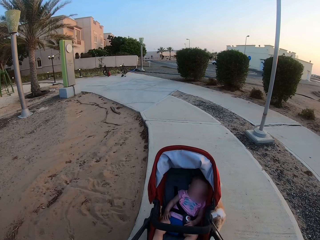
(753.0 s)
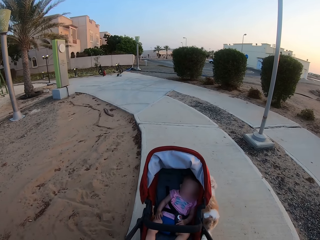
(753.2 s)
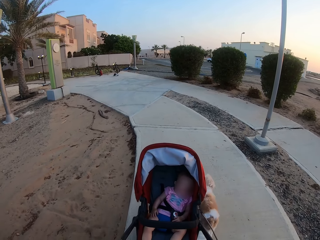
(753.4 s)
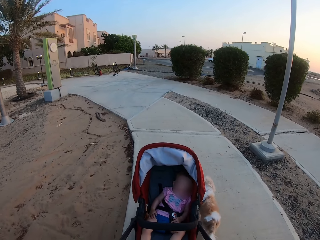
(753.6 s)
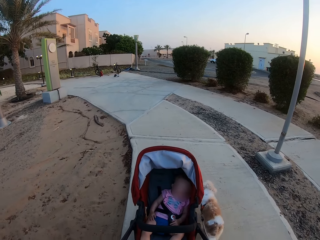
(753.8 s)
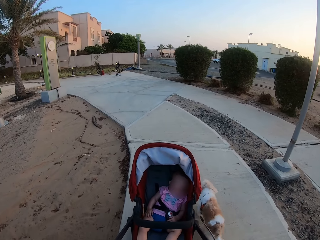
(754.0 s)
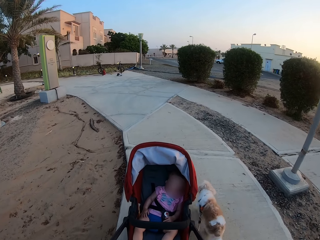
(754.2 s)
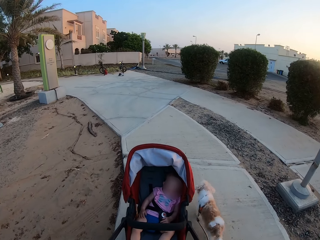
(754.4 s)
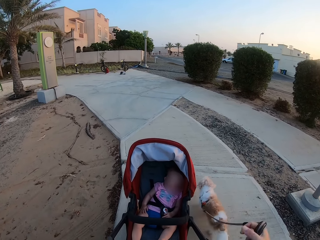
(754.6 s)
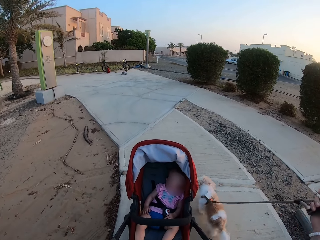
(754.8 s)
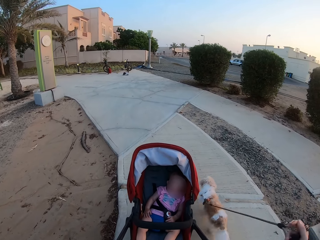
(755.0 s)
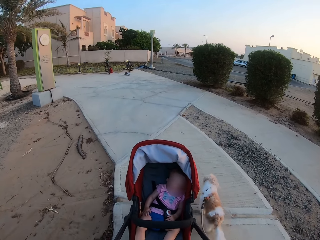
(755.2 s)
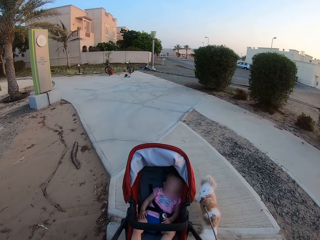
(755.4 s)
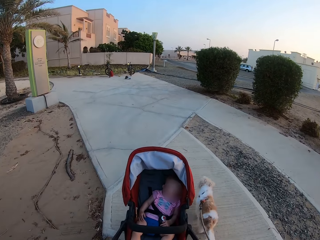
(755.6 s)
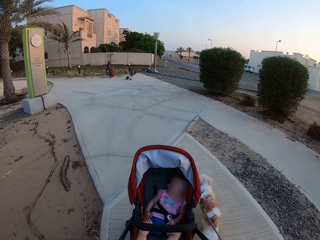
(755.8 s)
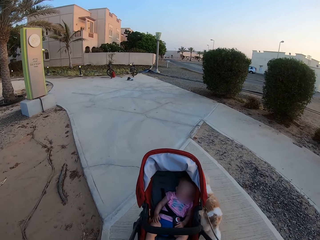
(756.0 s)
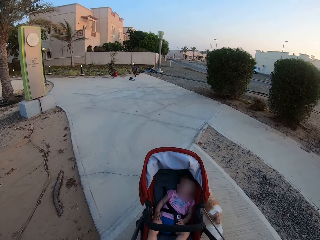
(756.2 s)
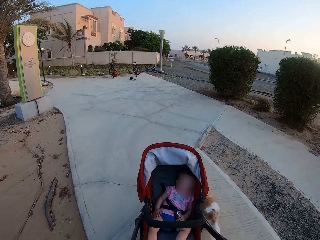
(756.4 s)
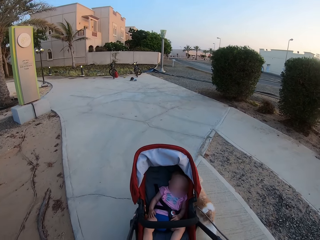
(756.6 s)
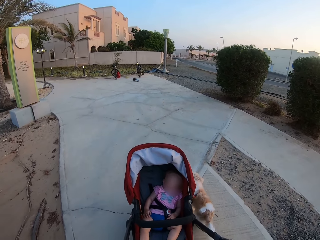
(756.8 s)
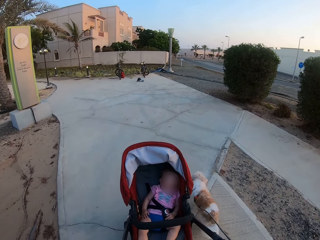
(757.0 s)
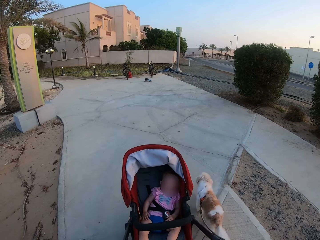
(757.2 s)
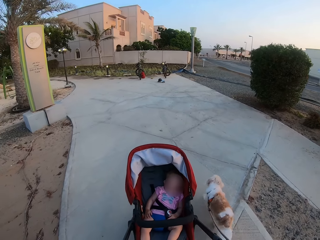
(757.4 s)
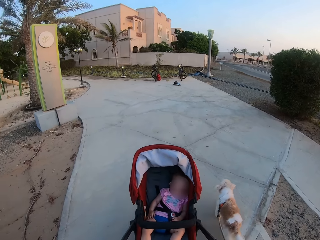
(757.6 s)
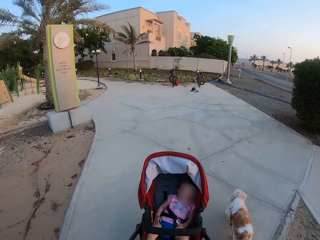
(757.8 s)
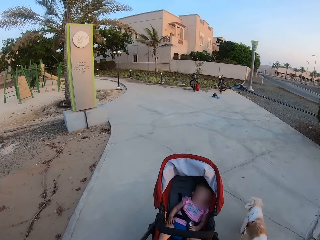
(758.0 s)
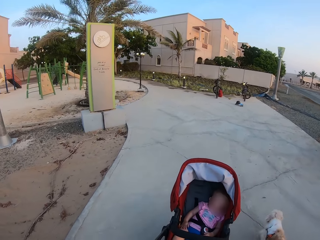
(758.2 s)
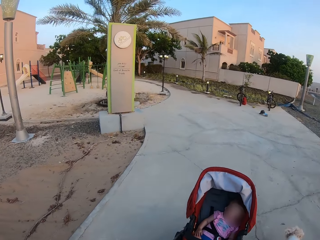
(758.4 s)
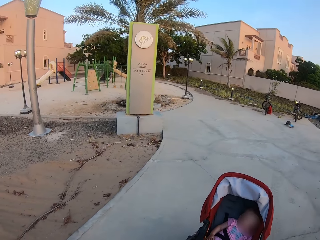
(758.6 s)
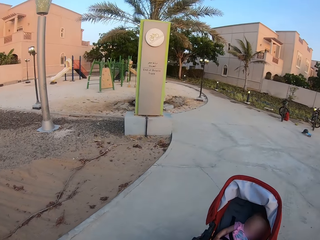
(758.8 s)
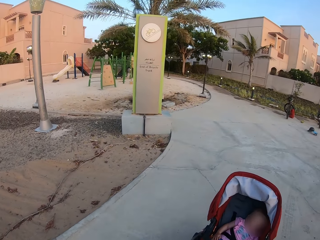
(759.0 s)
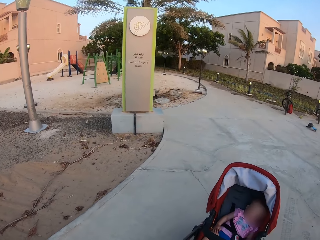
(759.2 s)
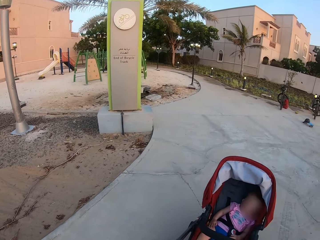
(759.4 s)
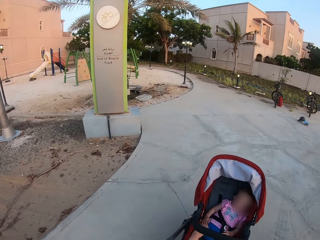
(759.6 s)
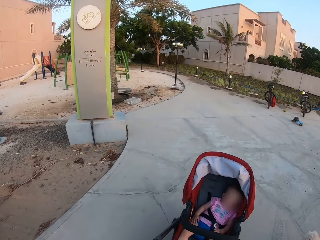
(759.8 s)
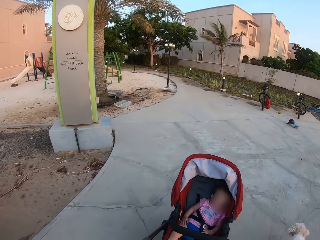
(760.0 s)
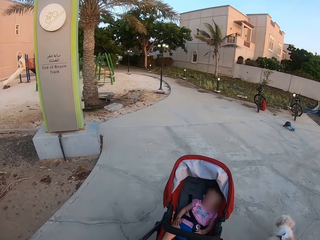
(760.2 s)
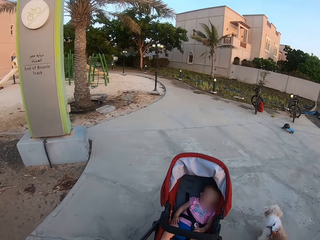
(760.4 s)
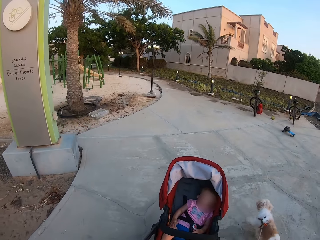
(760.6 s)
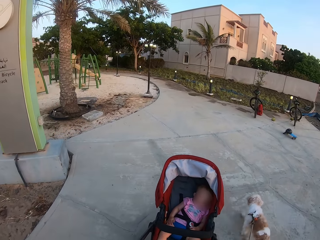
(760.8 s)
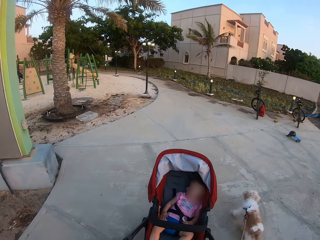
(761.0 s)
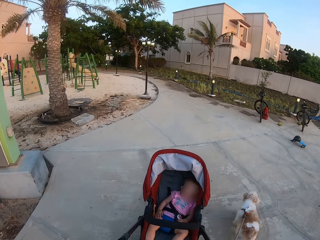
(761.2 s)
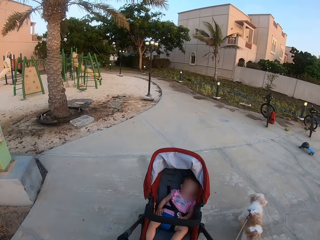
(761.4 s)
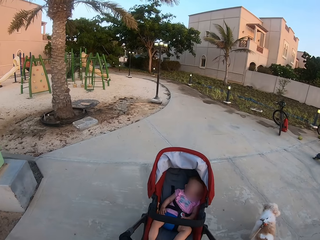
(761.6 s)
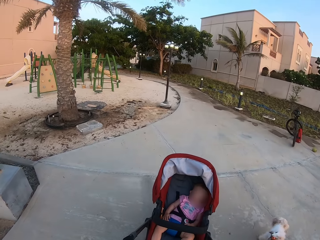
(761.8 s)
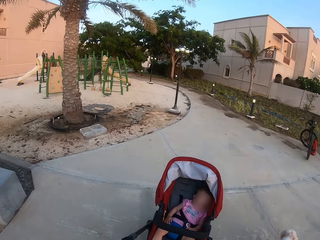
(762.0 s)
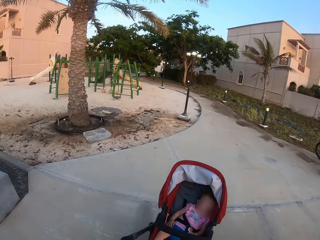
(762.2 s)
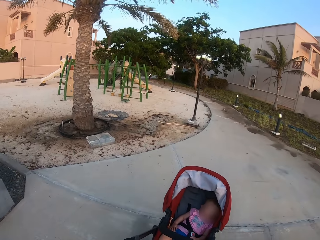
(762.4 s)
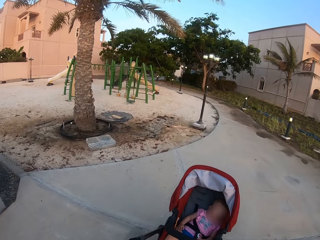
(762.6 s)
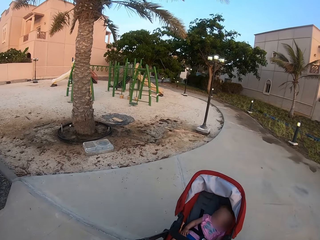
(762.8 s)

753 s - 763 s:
The camera wearer looks at the end of the bicycle track.

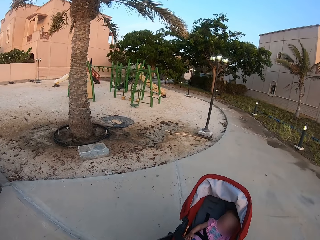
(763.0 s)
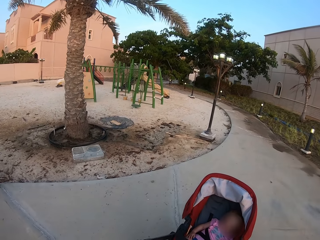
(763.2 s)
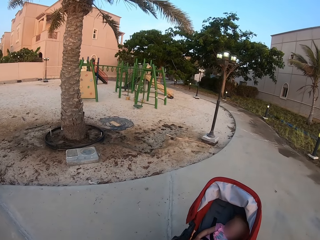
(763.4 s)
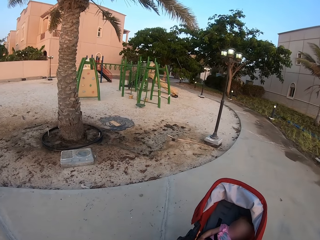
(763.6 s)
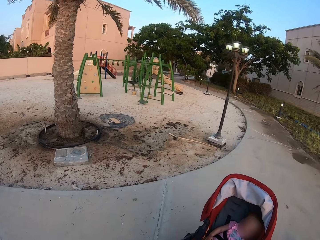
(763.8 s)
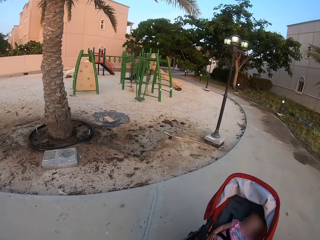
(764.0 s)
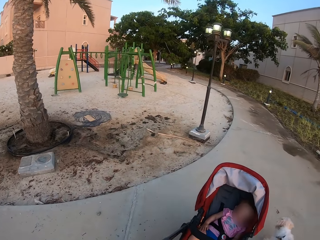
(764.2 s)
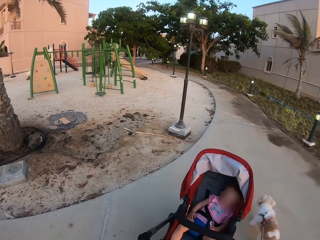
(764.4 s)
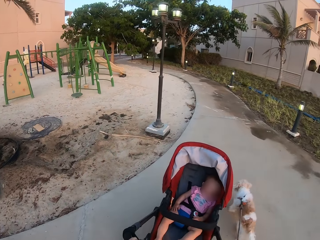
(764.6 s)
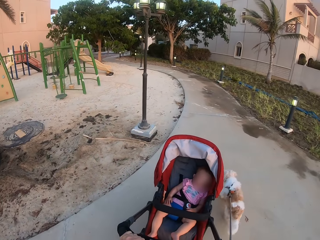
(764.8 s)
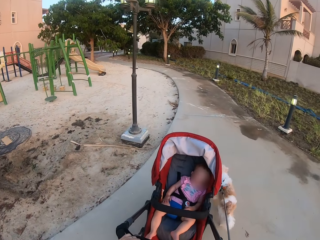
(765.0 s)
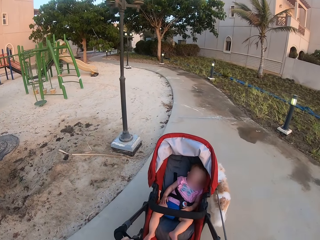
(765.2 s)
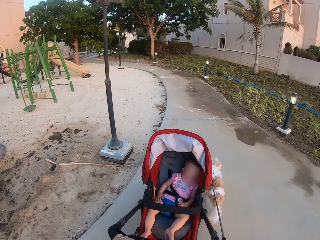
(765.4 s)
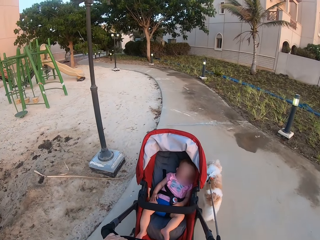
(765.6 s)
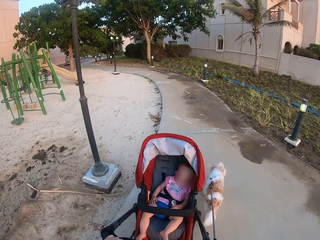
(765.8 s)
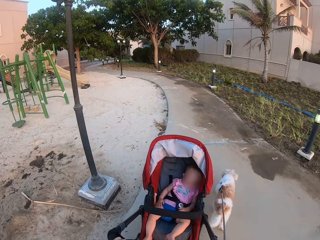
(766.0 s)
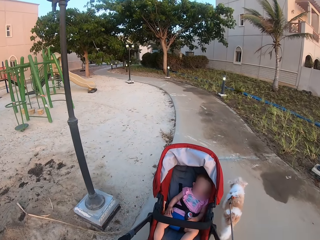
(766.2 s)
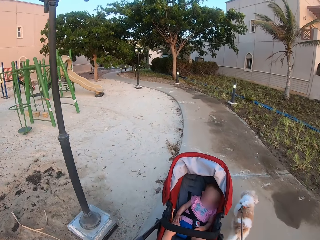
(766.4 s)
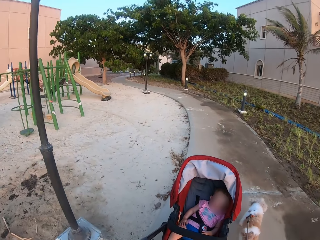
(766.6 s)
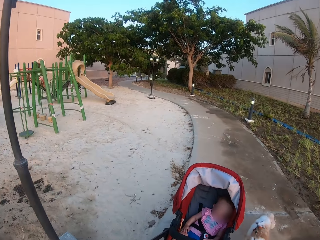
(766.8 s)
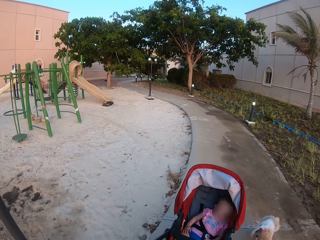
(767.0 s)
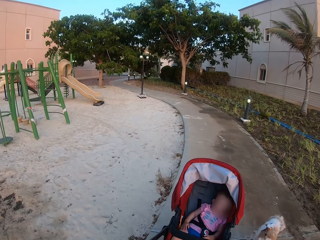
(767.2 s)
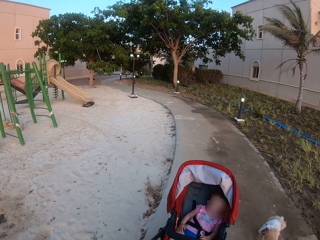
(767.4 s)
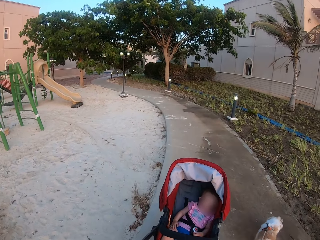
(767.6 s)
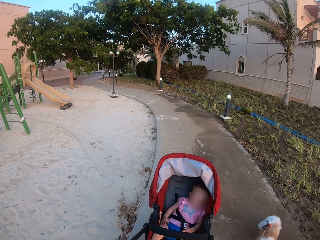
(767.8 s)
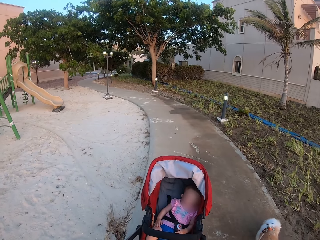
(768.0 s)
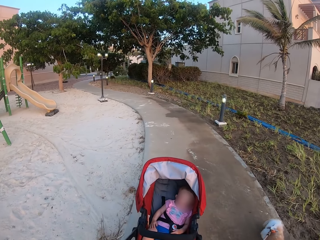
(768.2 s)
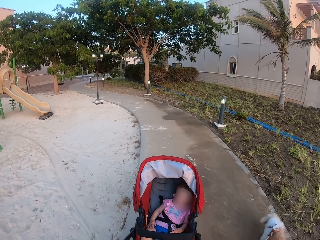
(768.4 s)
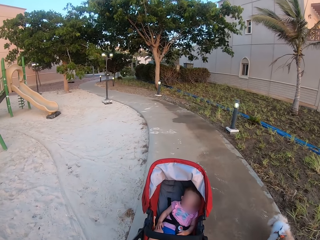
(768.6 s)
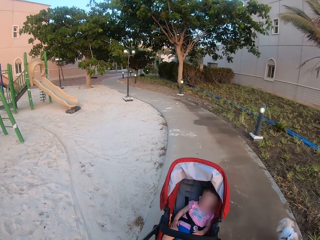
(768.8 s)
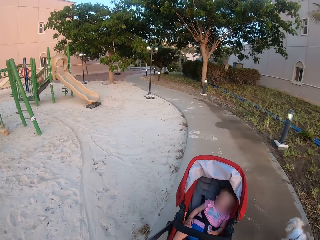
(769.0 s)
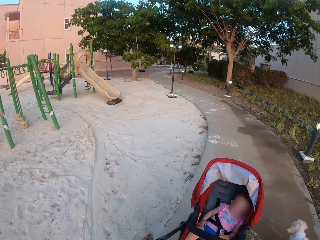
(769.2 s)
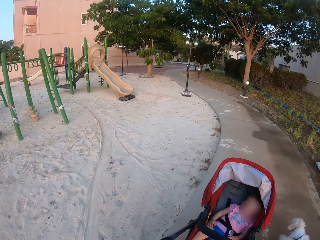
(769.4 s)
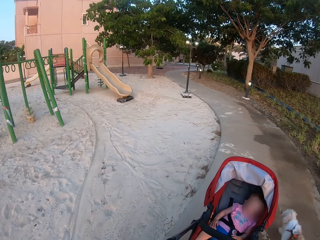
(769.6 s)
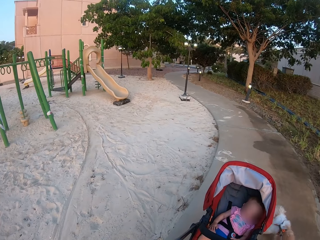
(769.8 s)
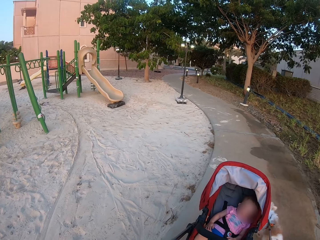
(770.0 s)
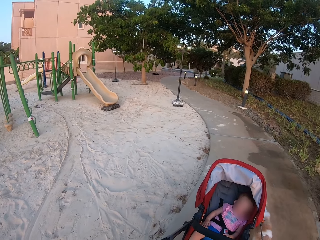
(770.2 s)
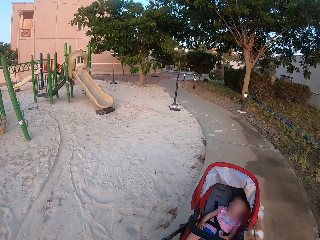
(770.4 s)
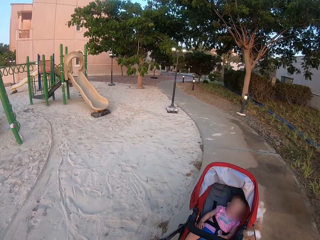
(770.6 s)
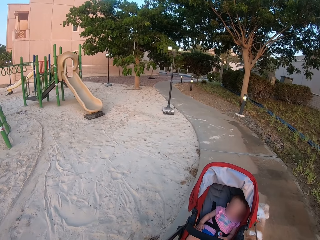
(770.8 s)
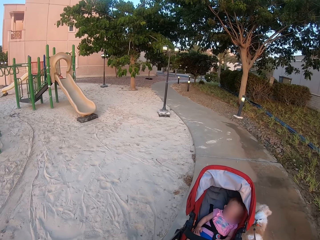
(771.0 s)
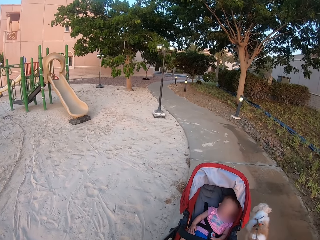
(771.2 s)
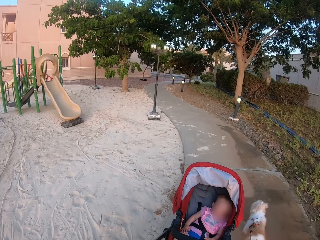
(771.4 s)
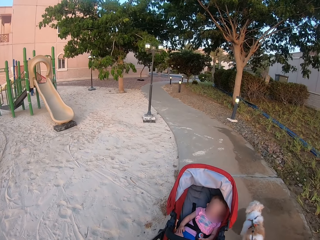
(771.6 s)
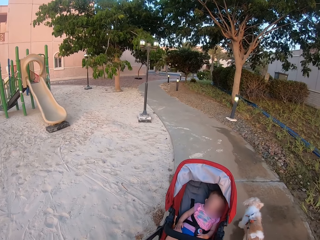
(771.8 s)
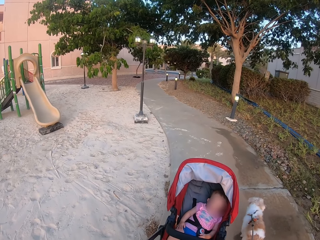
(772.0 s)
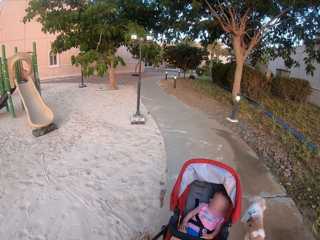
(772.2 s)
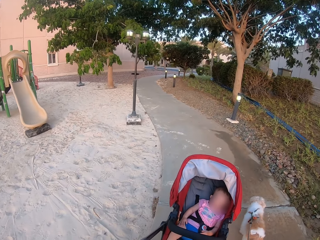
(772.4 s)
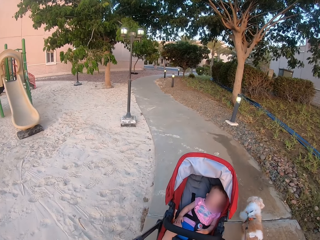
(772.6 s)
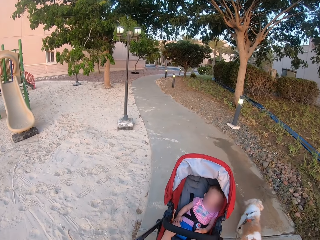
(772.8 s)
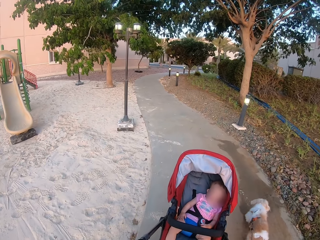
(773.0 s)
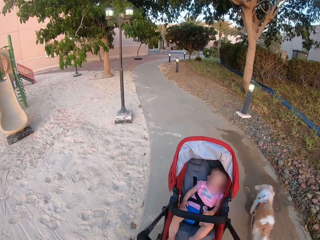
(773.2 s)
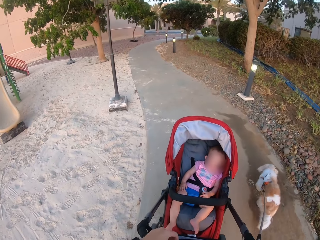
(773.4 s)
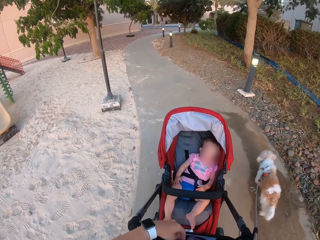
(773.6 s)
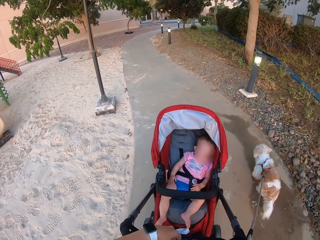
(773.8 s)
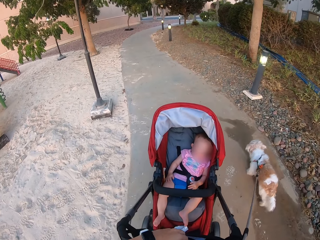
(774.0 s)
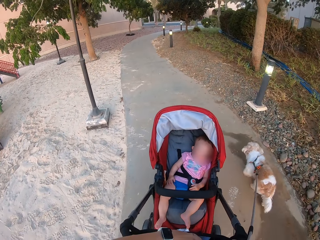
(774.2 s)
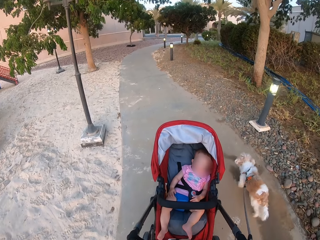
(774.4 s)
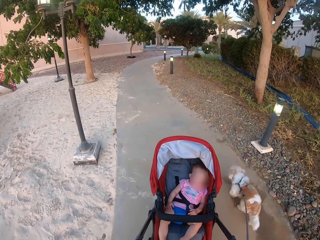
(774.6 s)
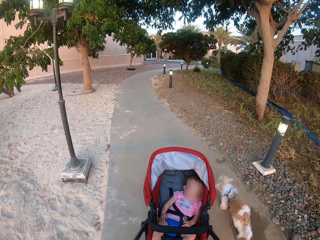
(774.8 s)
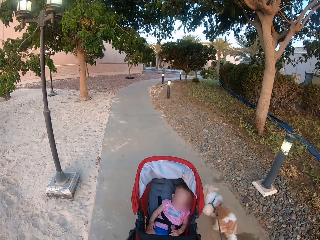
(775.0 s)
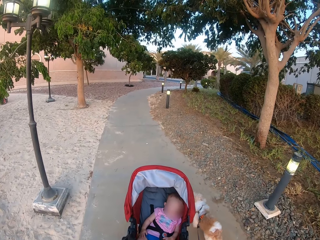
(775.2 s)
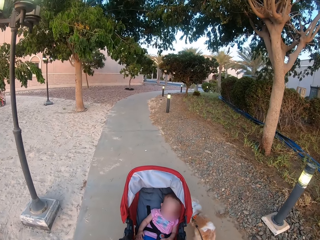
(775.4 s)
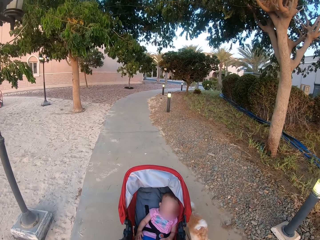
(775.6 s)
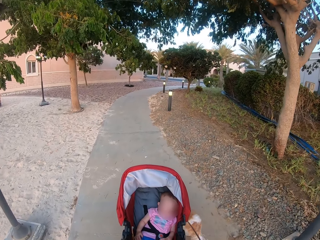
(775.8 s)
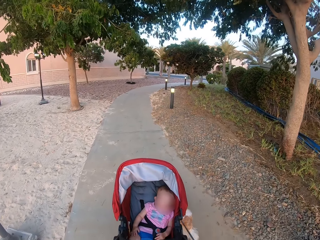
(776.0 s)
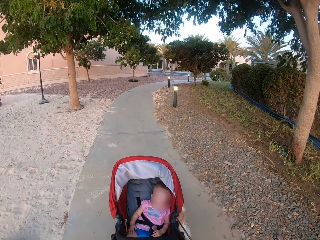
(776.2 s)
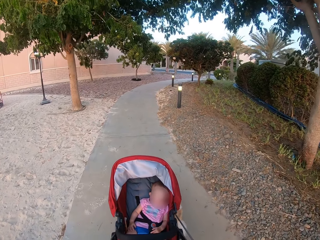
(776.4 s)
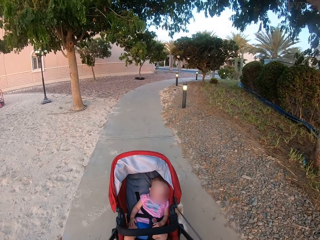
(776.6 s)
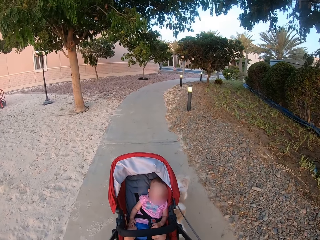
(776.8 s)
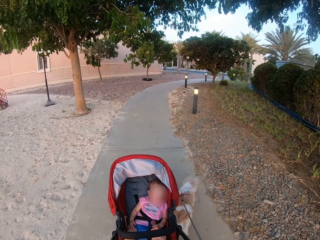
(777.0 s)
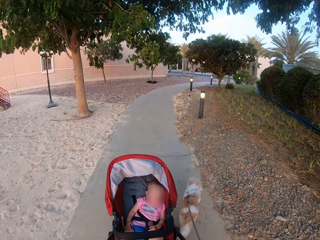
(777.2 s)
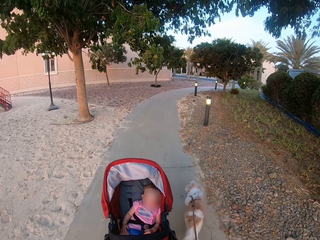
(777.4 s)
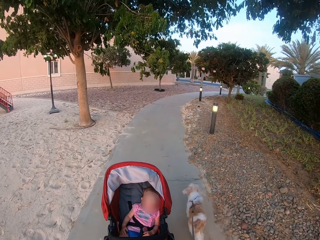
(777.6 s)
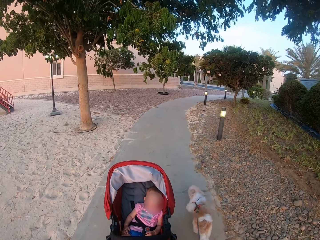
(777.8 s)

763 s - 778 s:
The camera wearer pushes the stroller. They push the stroller again. They look at the dog.
